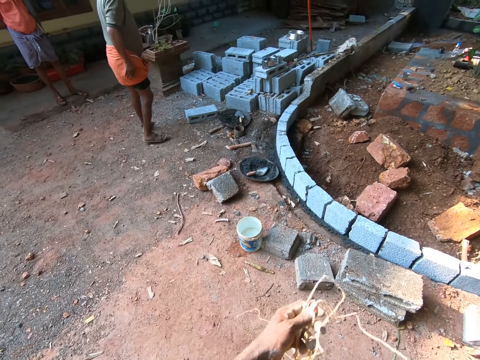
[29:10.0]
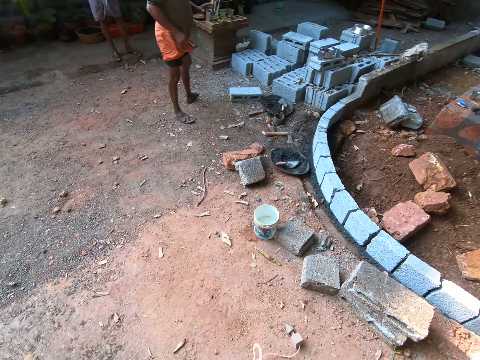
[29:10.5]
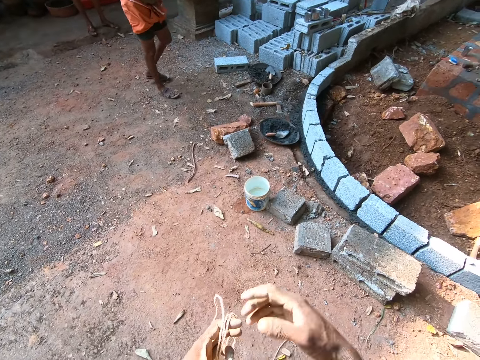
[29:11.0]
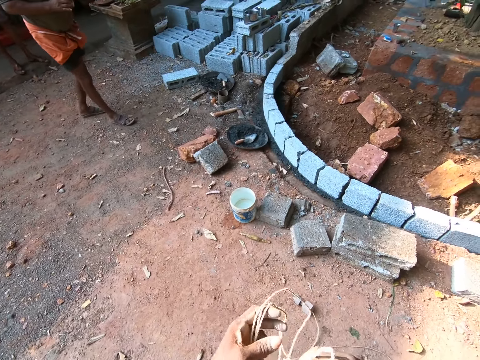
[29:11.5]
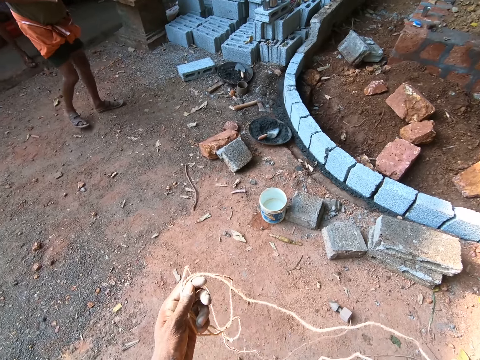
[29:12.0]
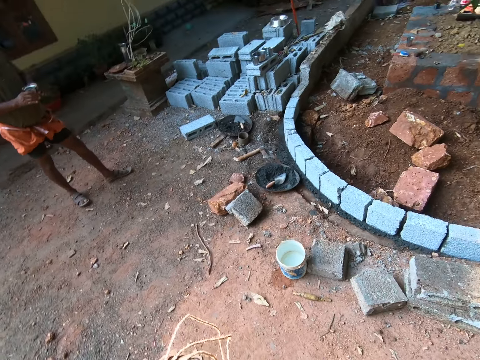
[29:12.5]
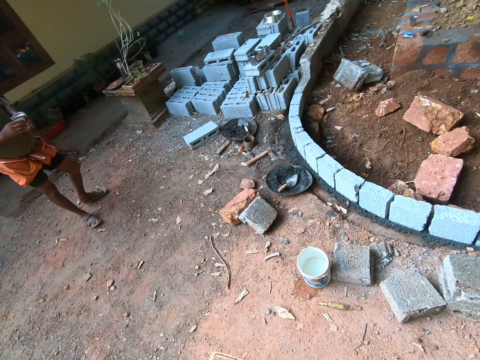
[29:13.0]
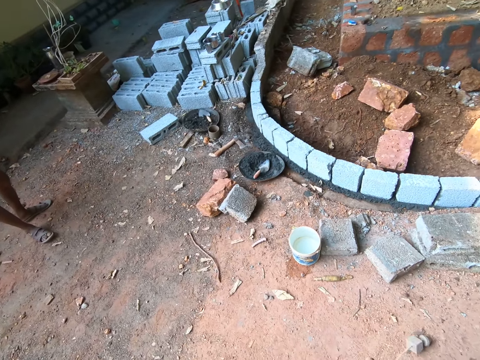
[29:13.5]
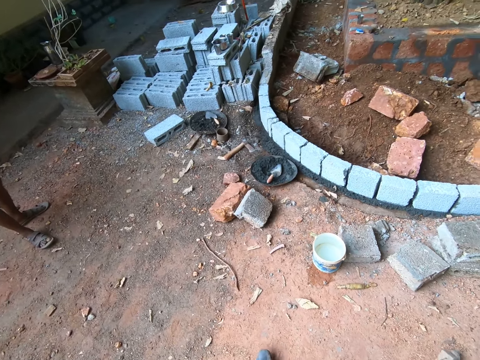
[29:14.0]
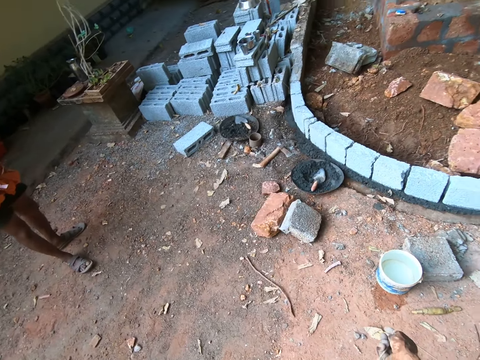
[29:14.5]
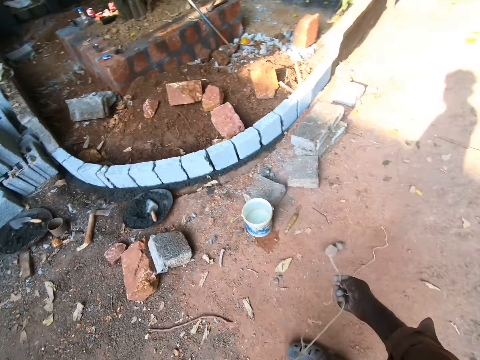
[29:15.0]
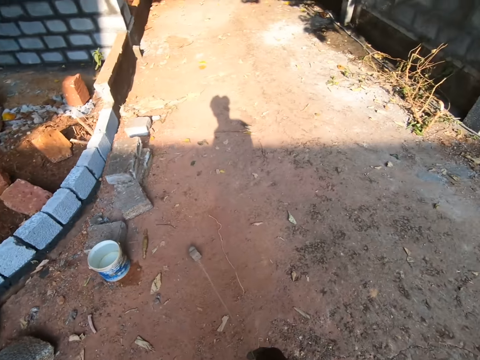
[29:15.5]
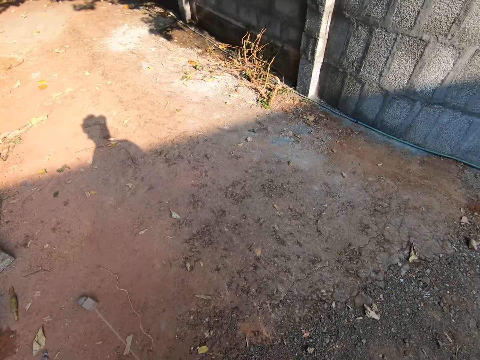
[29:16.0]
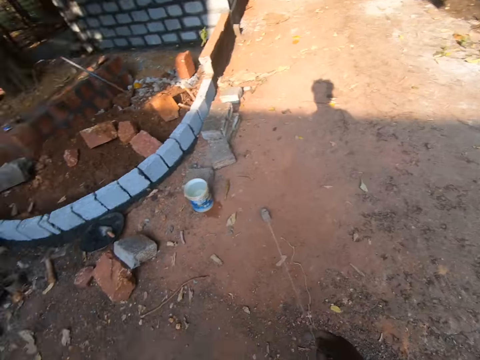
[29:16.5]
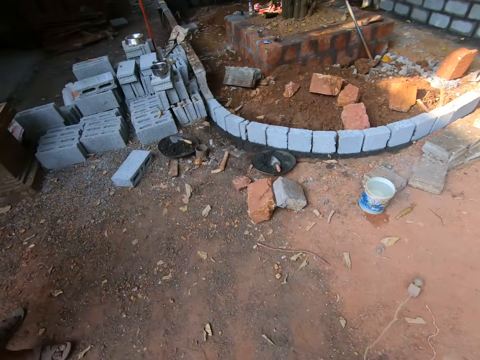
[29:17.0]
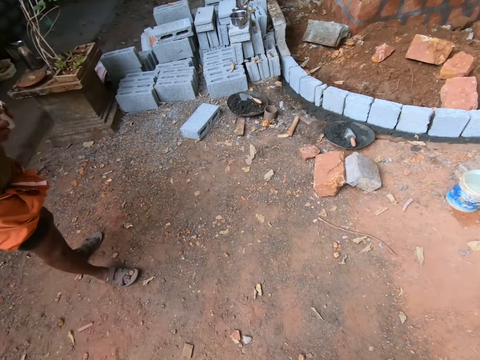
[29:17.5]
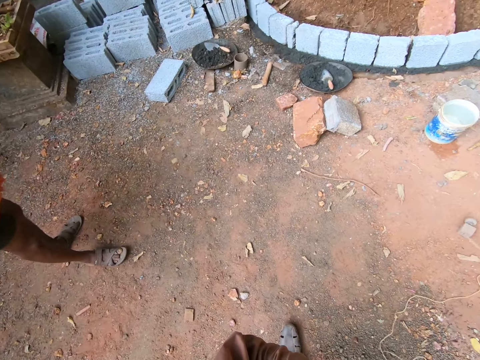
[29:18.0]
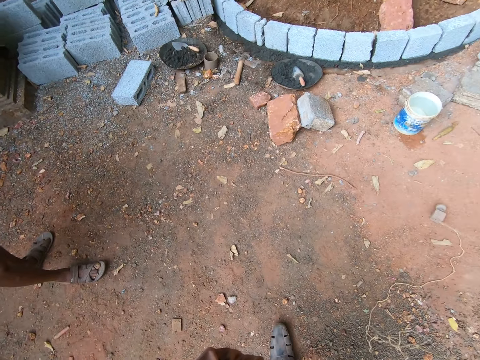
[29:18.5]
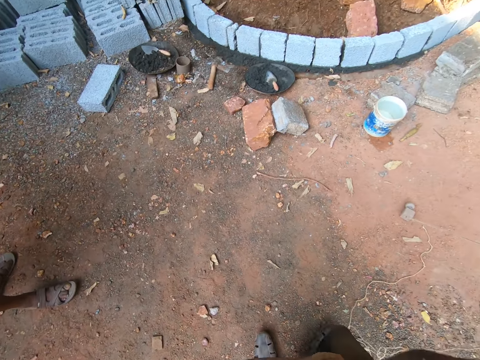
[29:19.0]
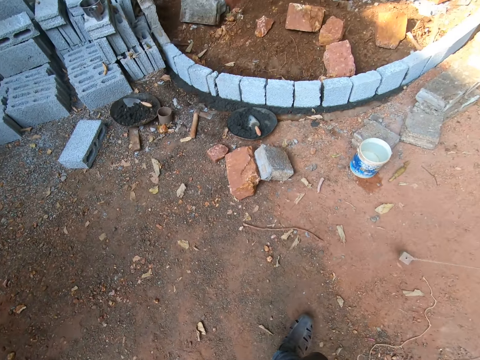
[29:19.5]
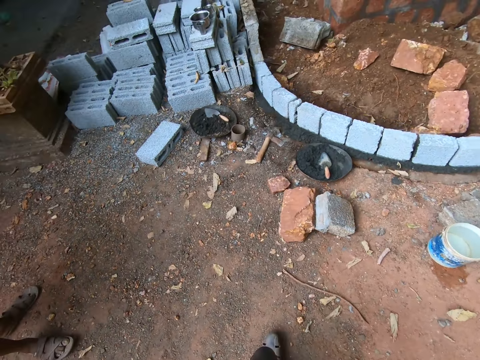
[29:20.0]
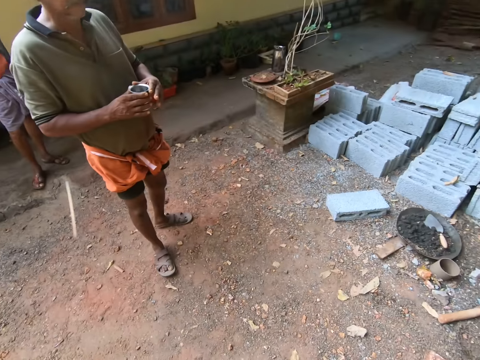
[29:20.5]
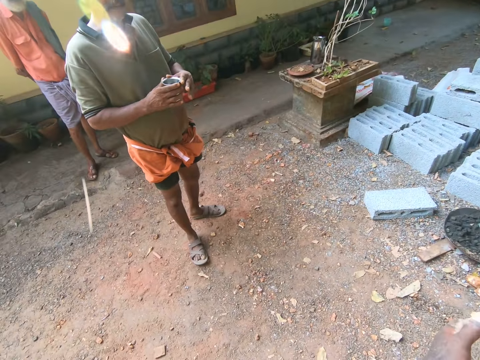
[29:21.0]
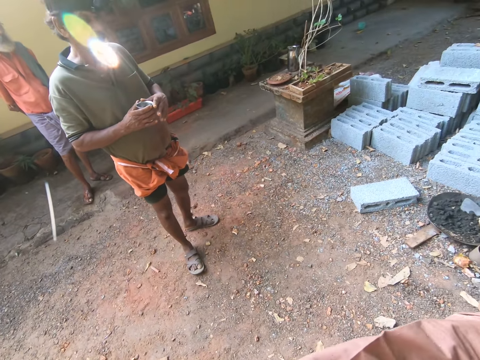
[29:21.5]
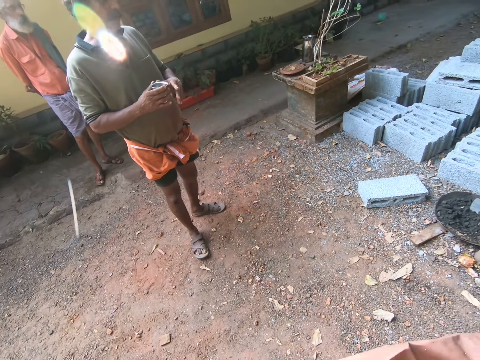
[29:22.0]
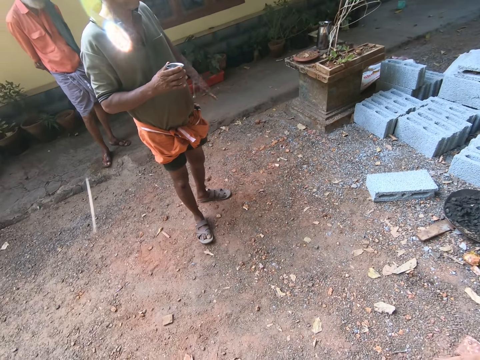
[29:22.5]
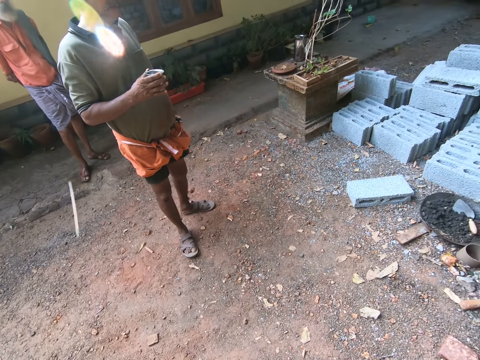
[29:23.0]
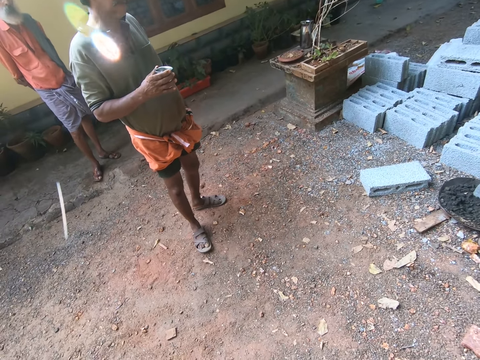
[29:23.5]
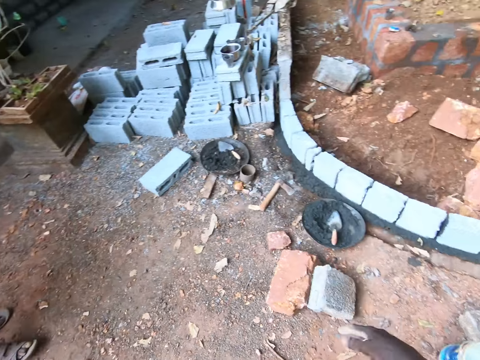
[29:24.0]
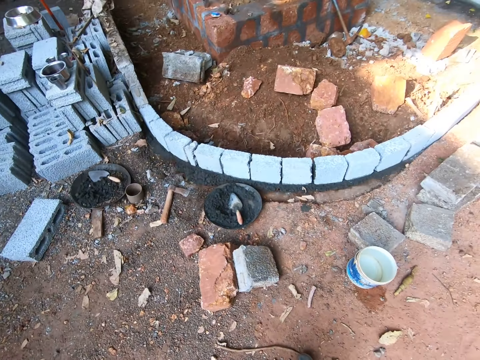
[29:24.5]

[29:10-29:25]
A man holds a cup. The camera wearer talks to the man. They hold the rope and move the plumb bob on the ground. The man holds the tin with one hand.

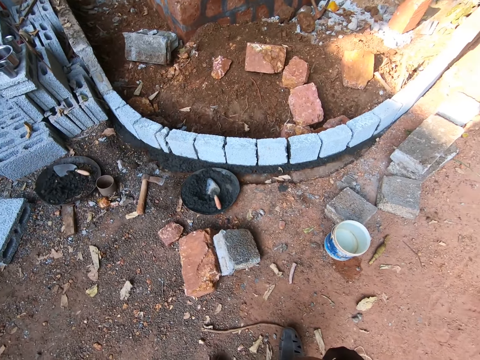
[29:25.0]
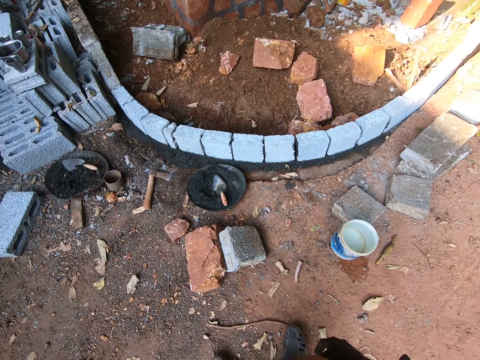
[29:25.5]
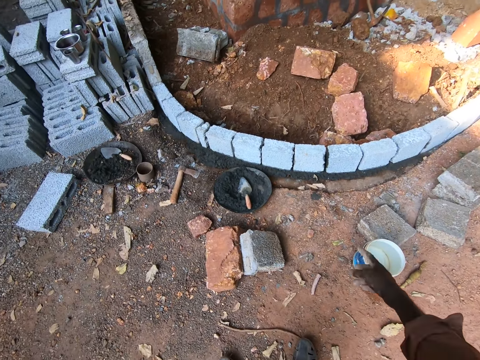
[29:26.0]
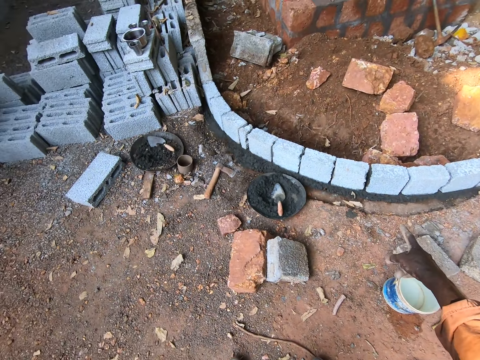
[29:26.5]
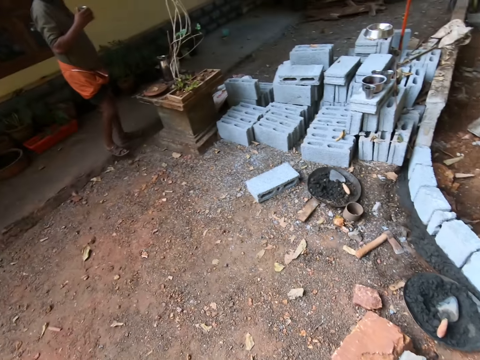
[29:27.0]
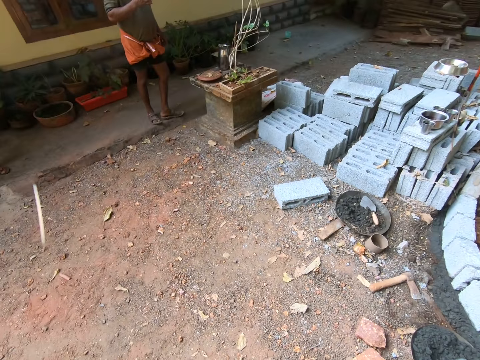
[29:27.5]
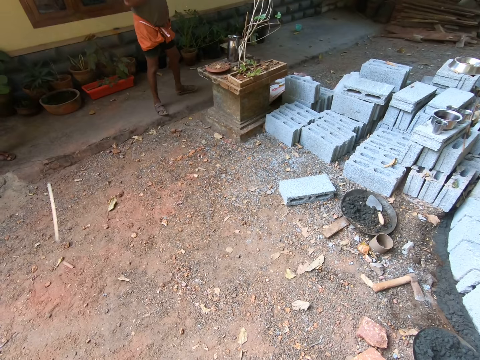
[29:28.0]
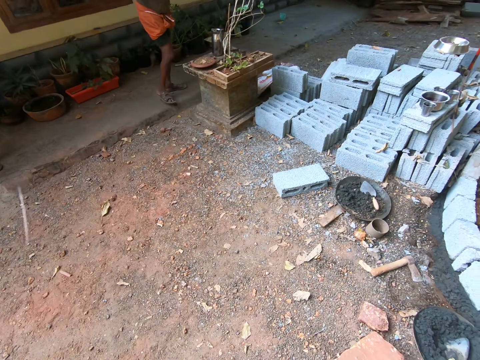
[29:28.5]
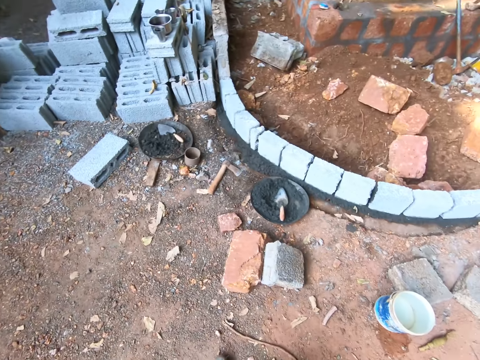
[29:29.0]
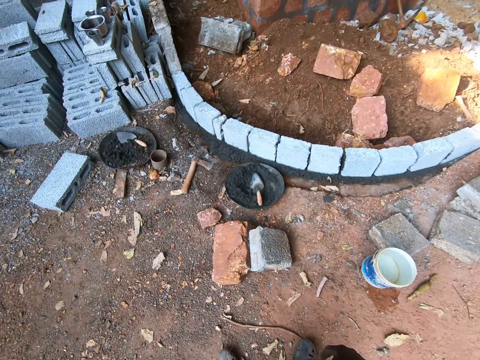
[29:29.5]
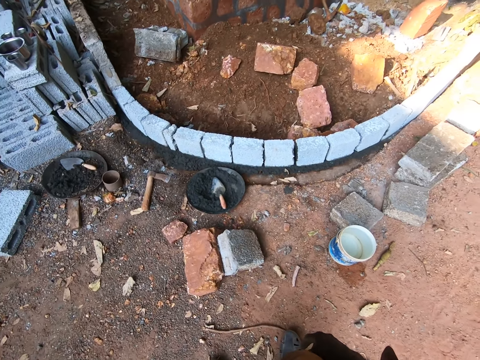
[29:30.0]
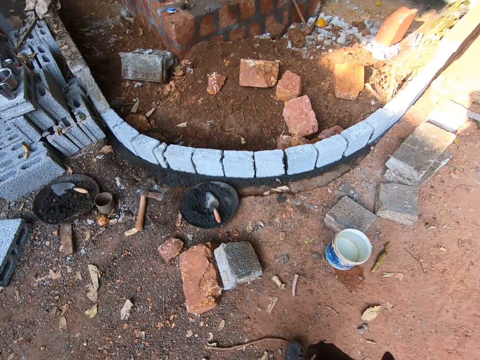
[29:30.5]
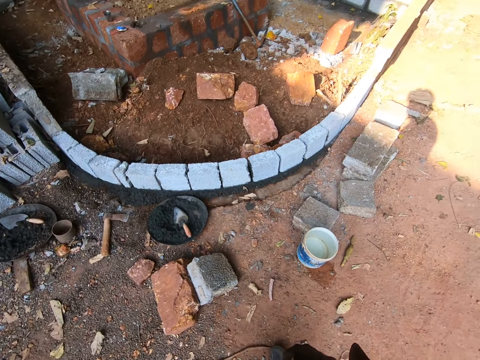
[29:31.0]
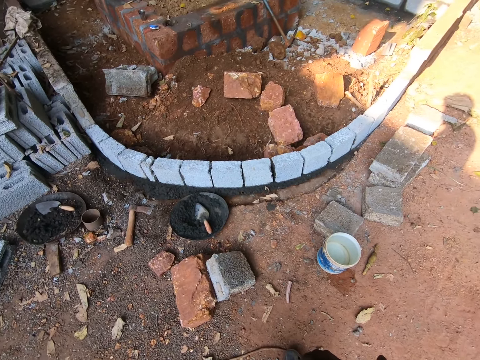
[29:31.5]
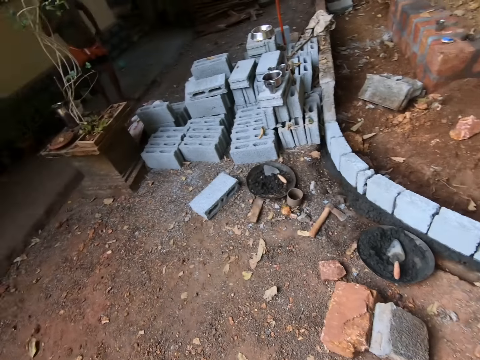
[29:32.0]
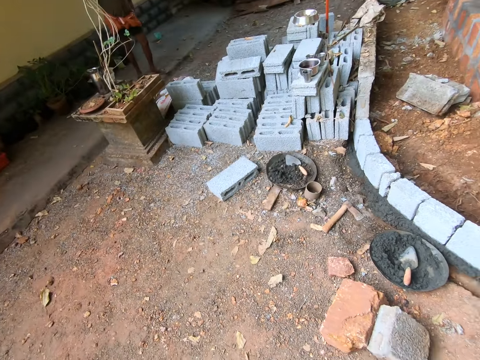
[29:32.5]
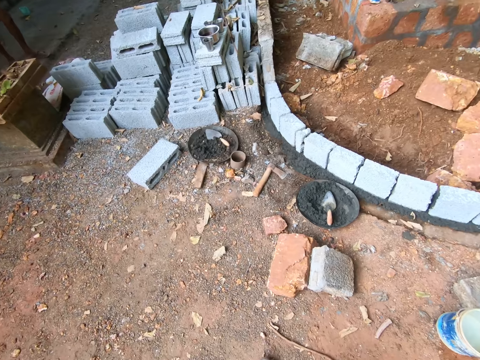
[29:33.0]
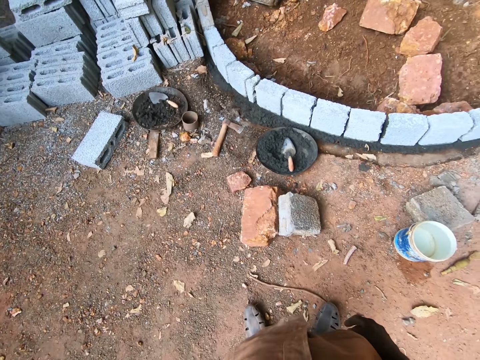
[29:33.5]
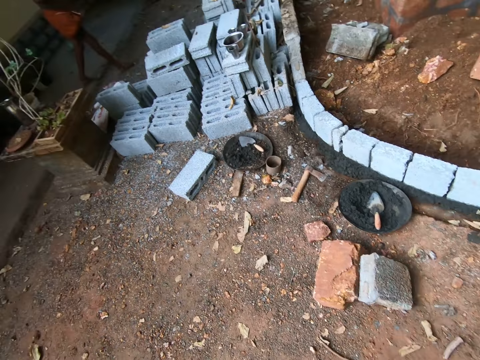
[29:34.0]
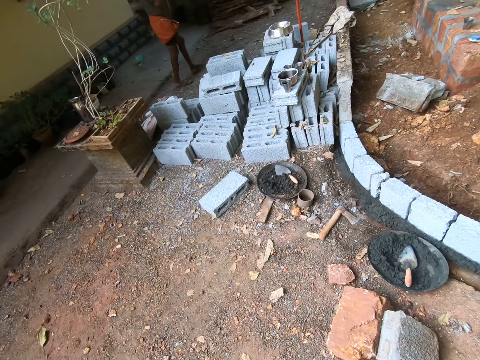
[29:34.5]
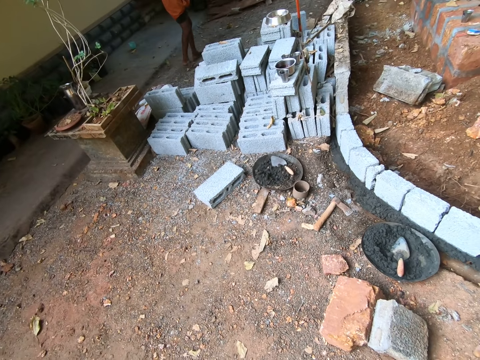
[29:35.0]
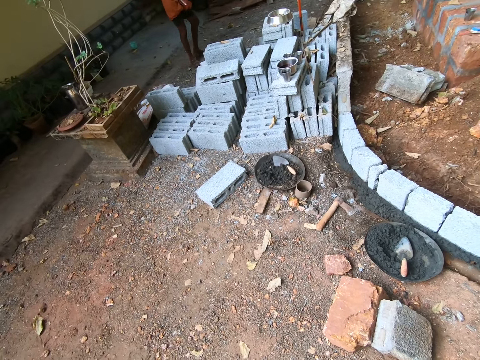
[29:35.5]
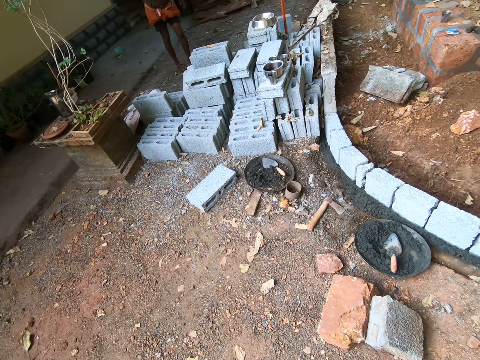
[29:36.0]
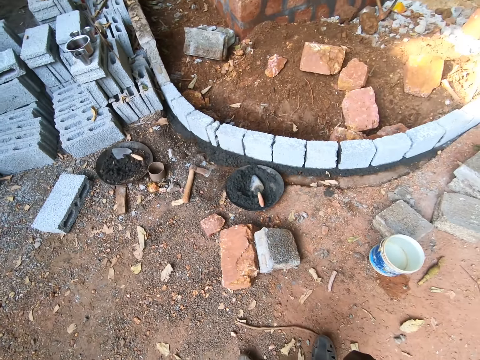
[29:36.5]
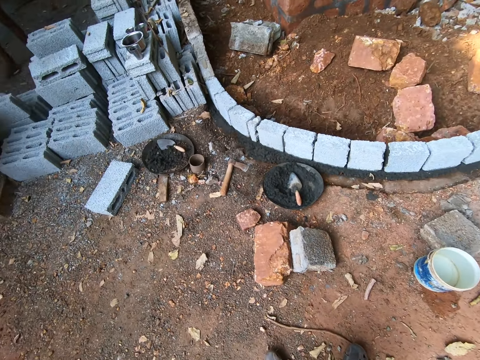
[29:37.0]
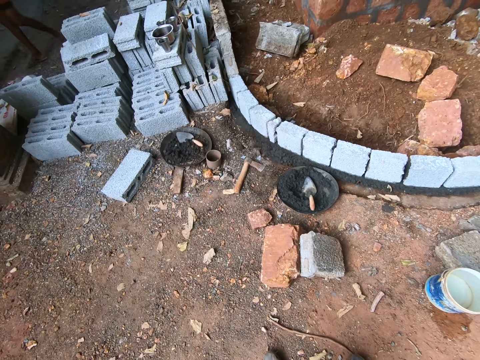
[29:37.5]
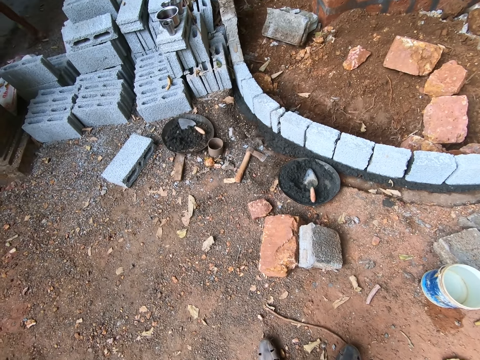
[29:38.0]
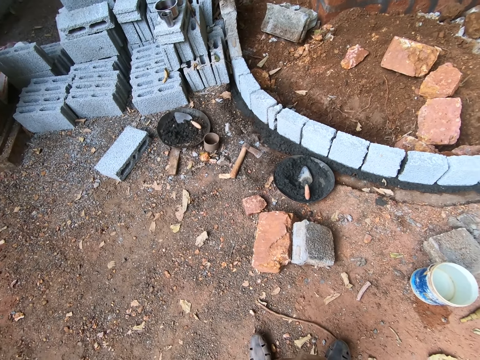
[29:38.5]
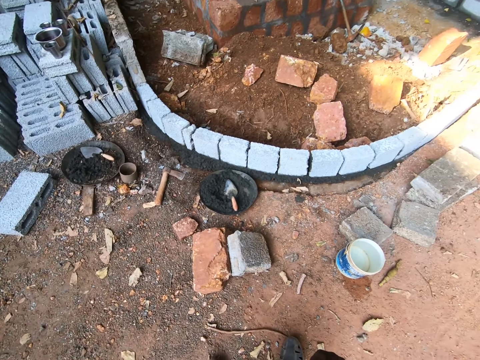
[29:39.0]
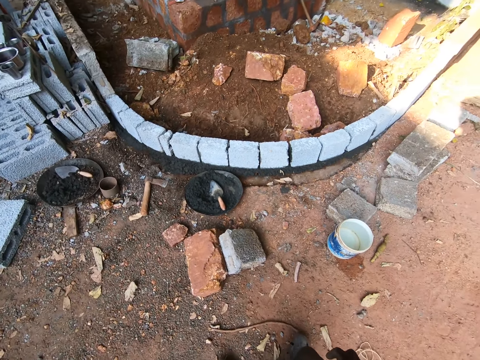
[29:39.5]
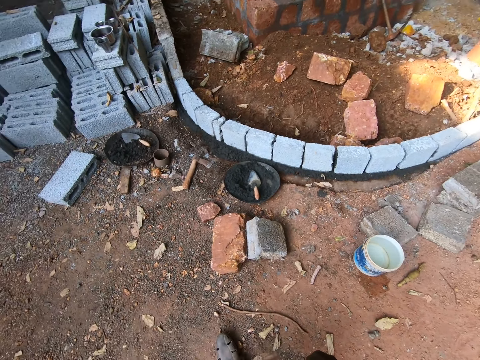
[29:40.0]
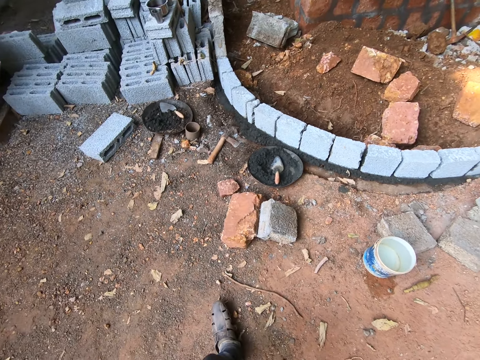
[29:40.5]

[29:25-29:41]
The camera wearer points at the concrete. A person moves to the concrete.
